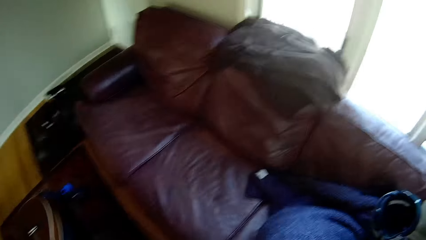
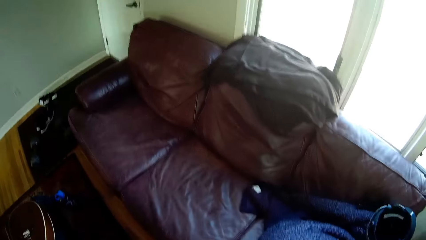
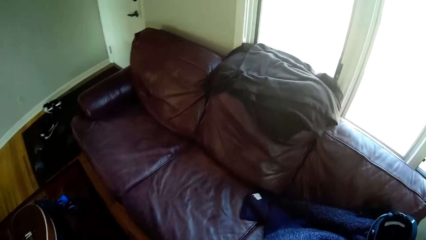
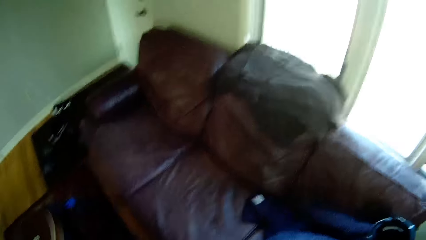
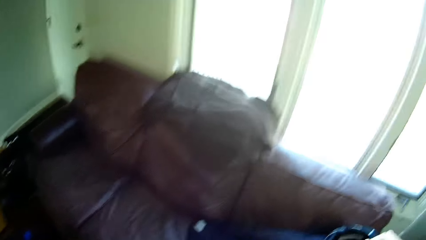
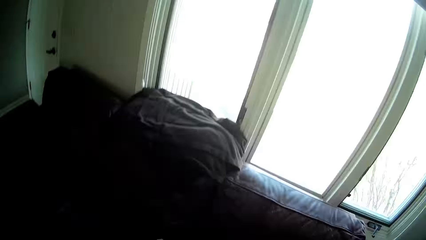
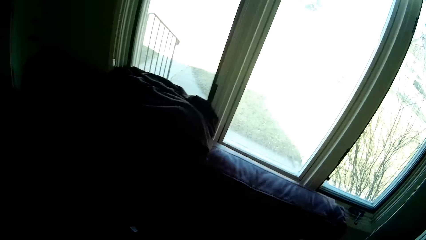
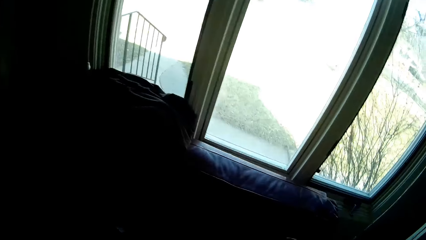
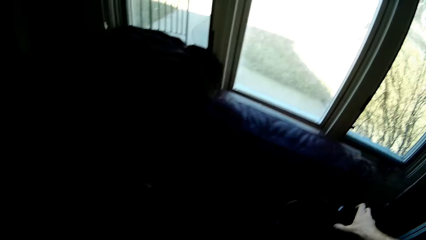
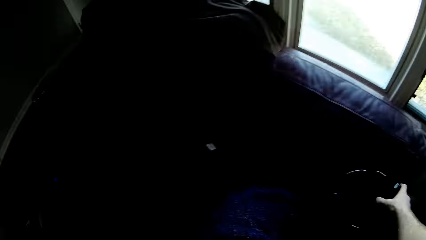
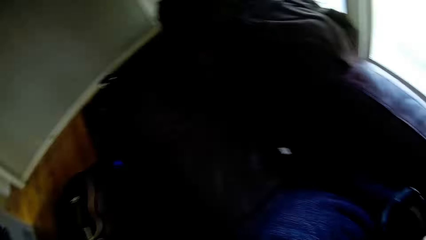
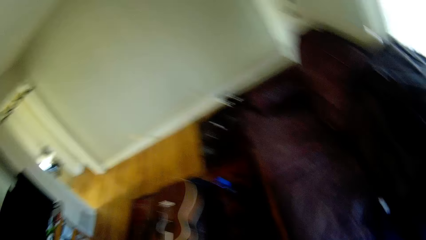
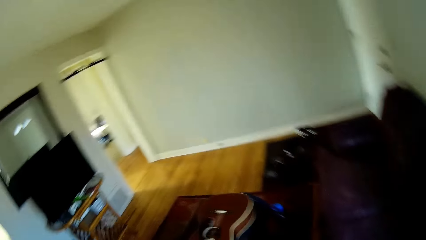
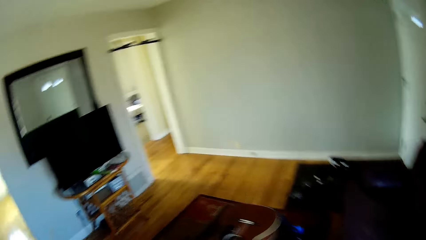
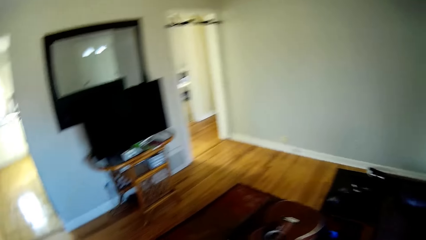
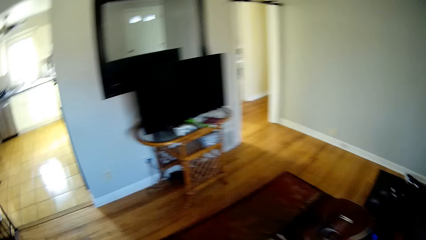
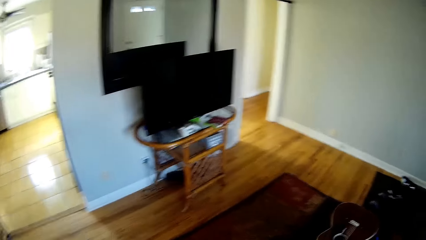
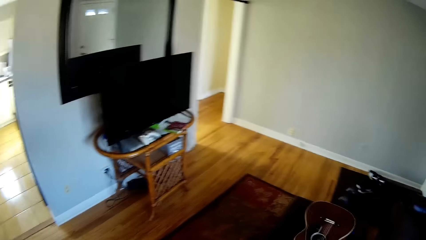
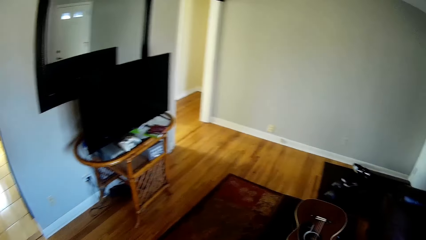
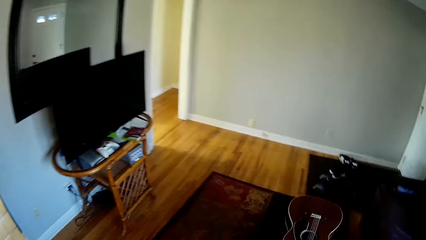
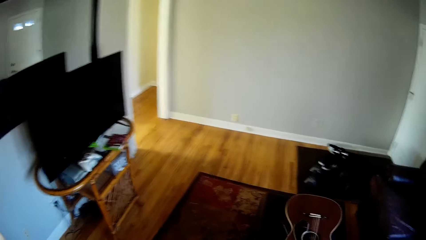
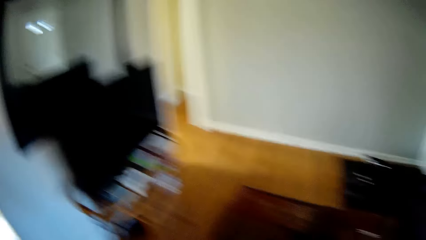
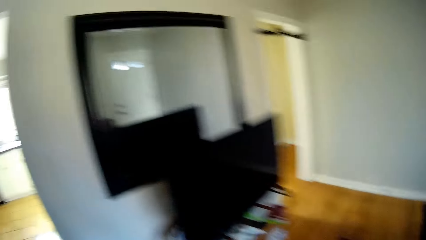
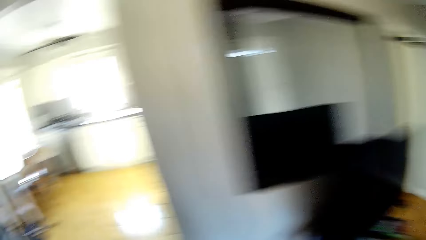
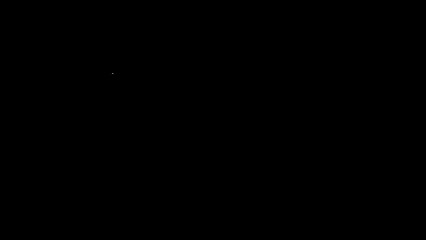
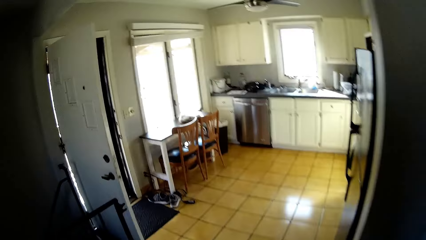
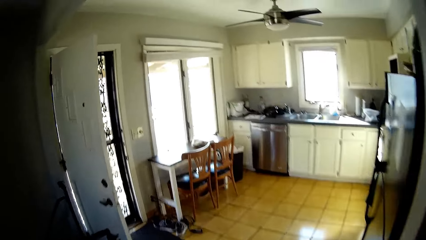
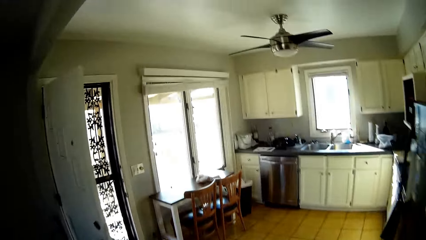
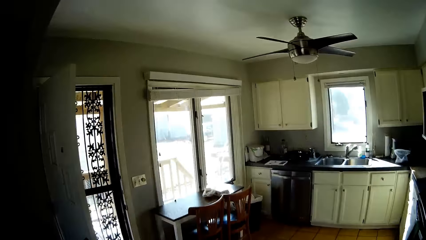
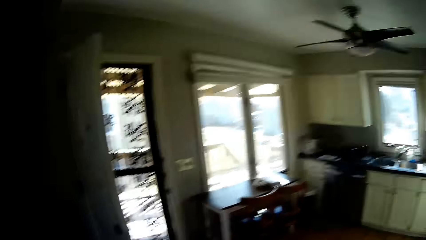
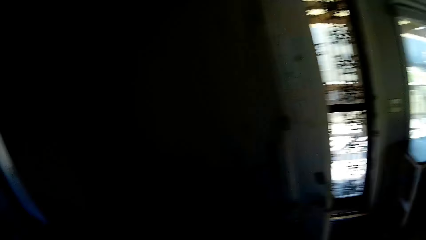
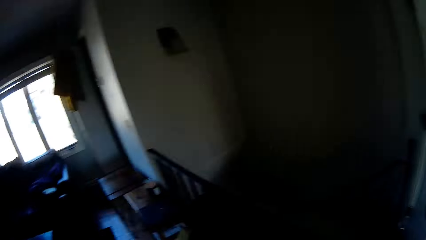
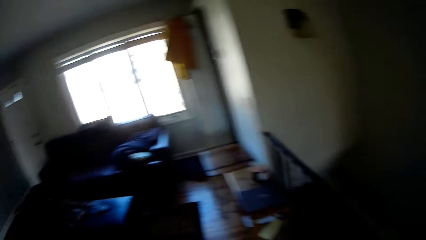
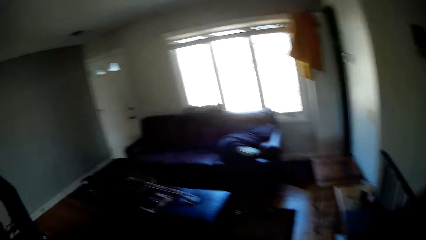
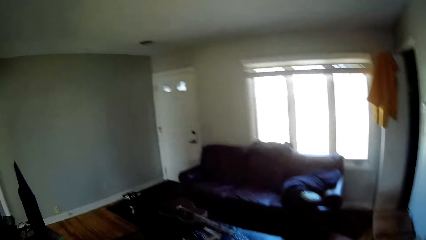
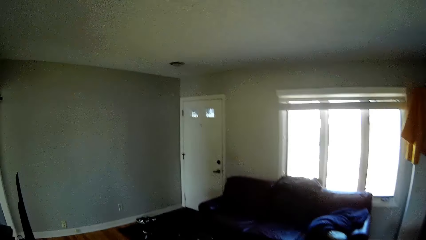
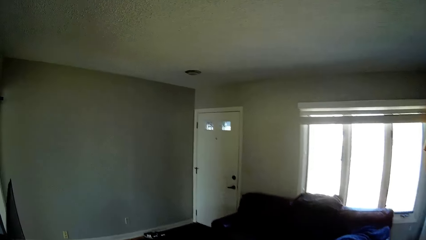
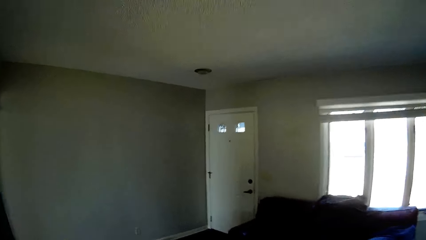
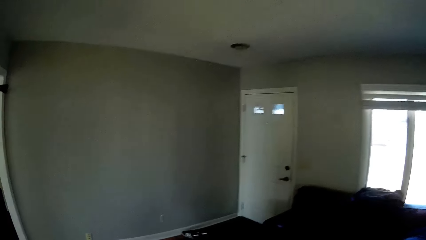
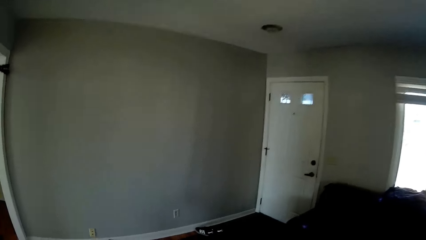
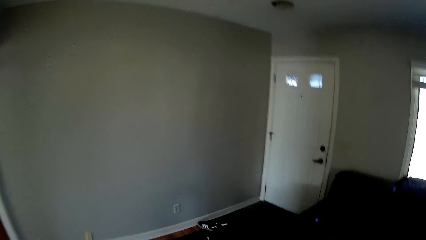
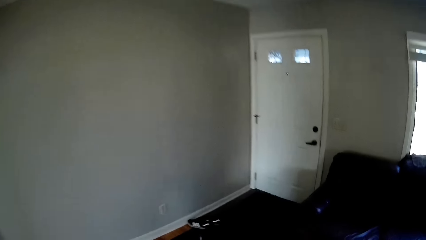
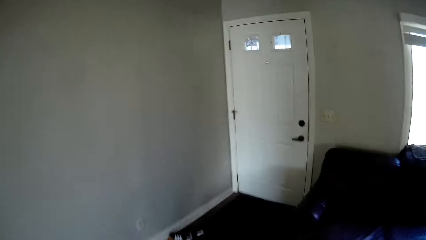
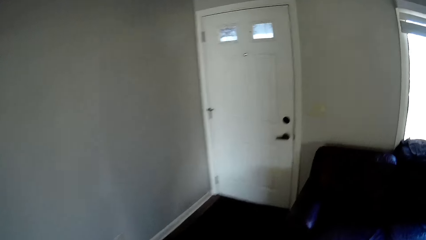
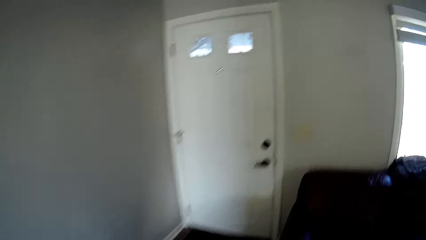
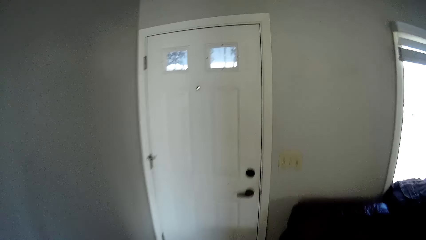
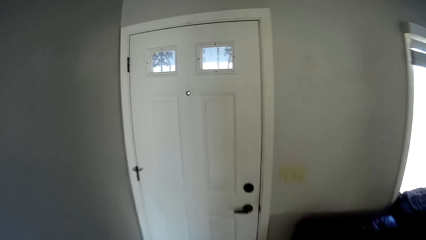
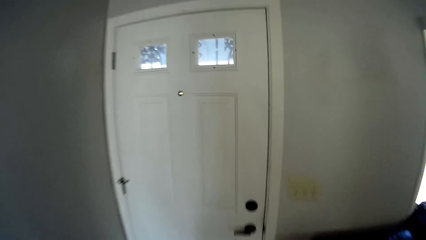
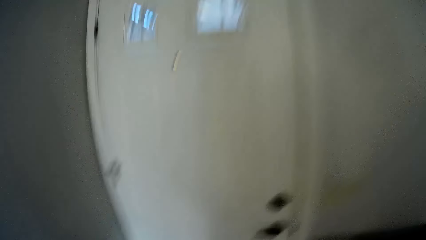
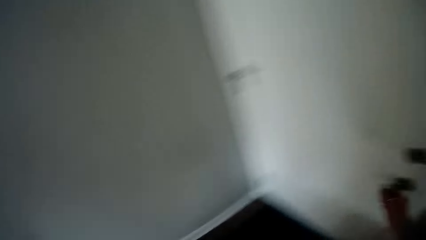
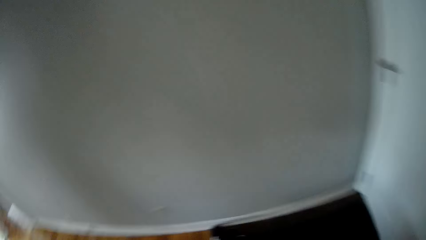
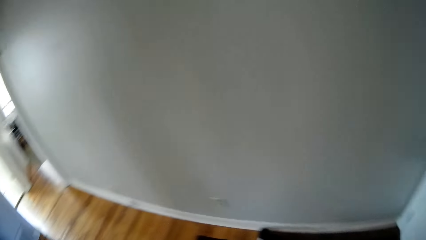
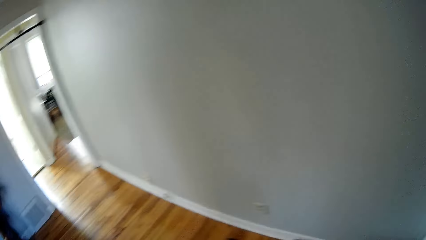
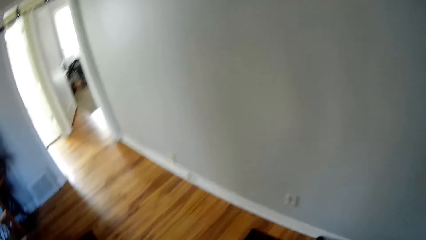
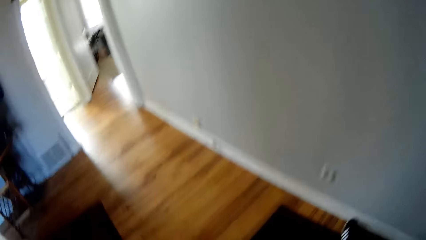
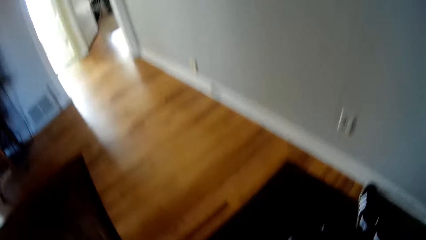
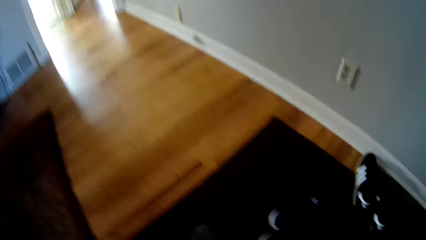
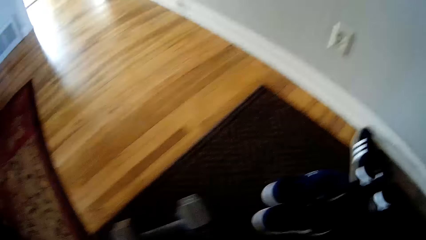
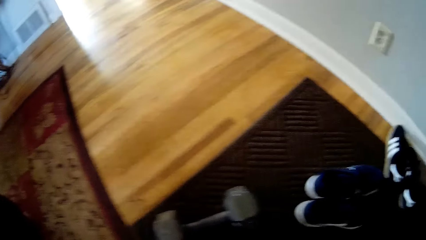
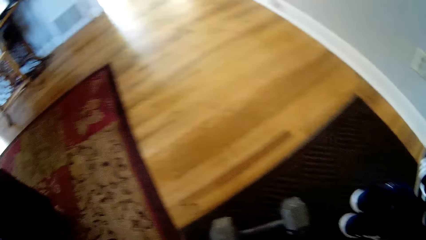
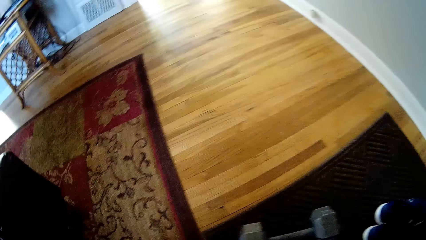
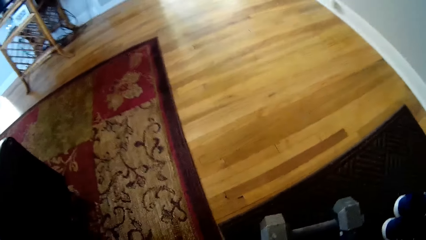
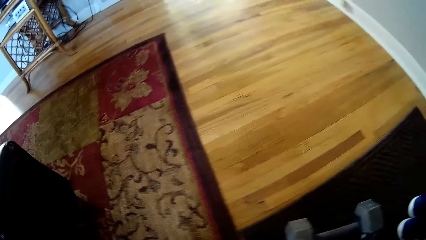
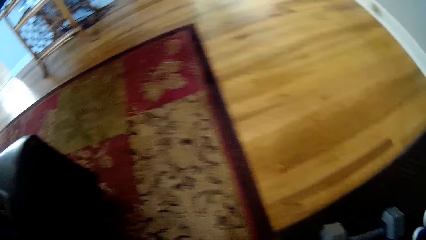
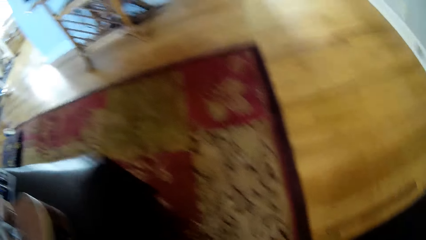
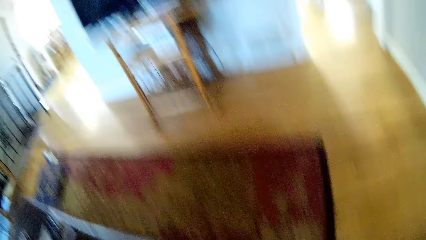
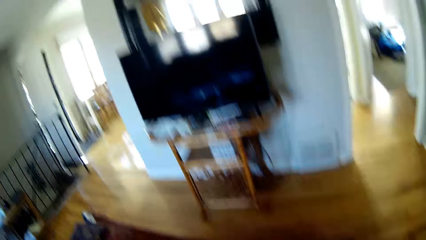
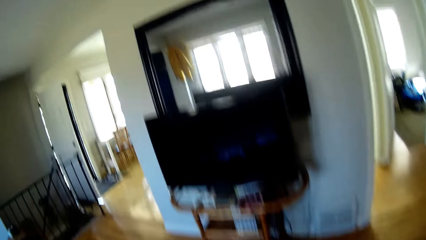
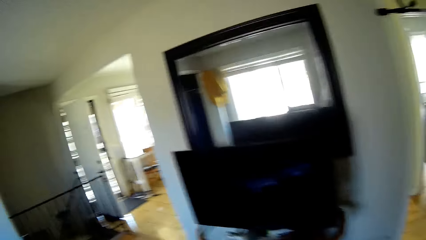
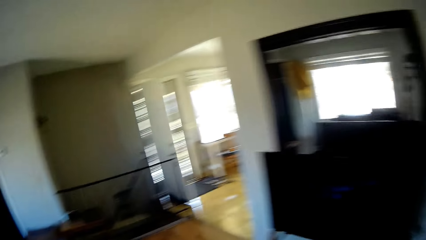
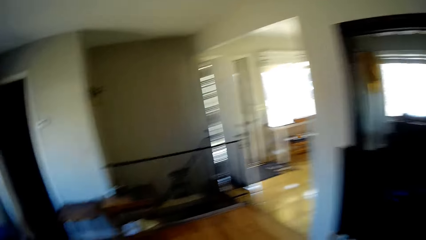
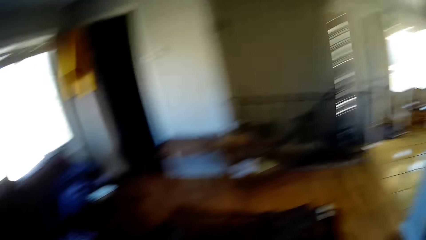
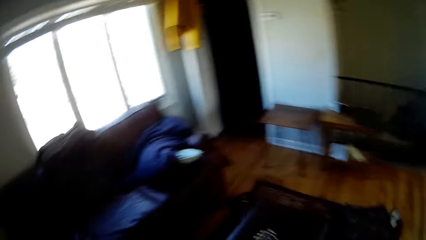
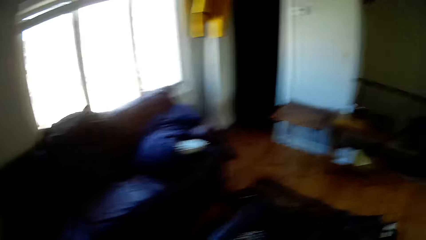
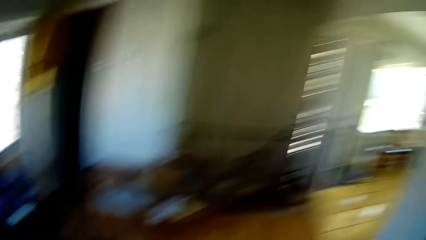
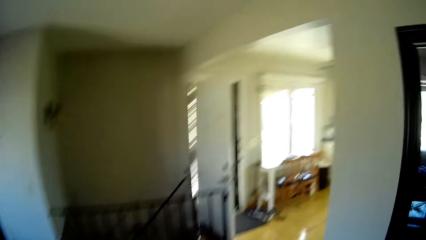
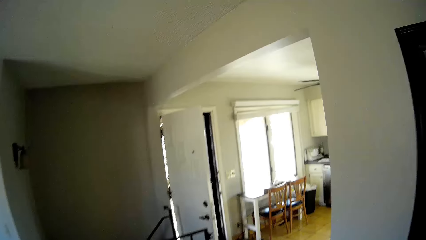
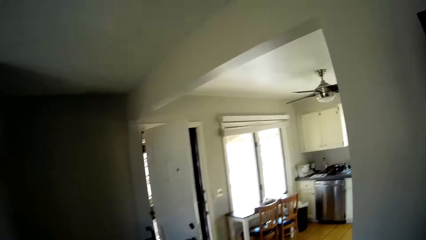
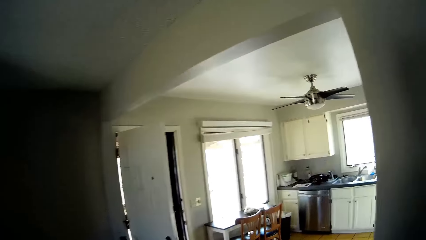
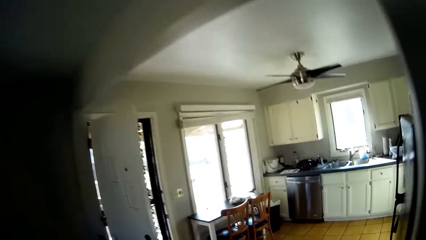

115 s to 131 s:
The camera wearer touches the bag. They walk out of the bedroom. They wear shoes.
